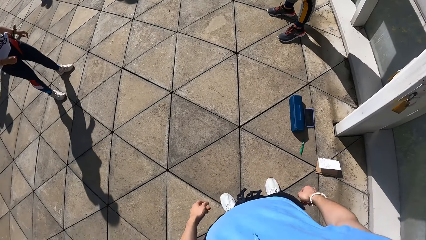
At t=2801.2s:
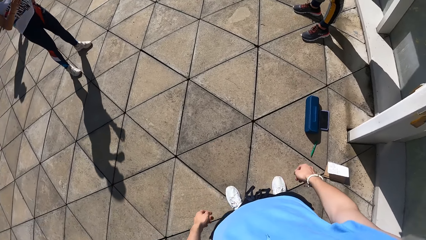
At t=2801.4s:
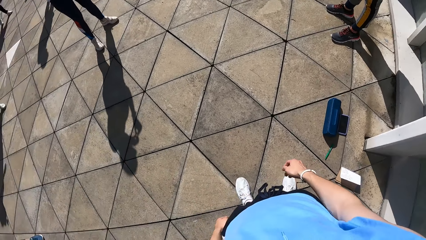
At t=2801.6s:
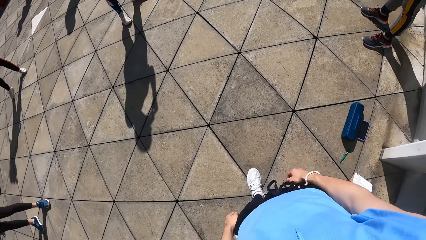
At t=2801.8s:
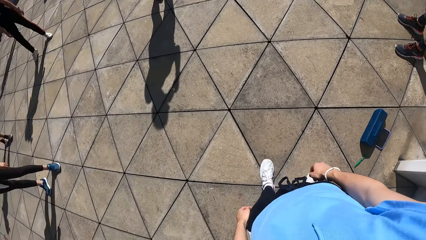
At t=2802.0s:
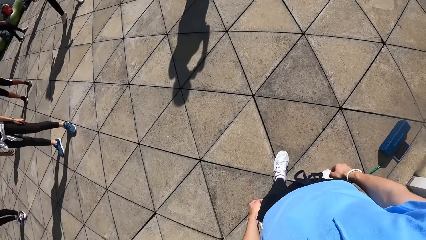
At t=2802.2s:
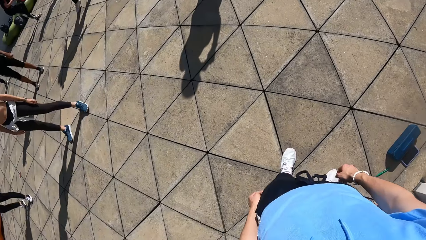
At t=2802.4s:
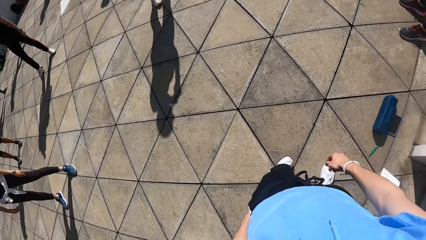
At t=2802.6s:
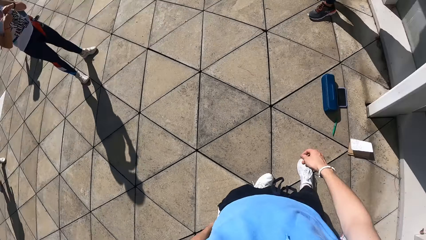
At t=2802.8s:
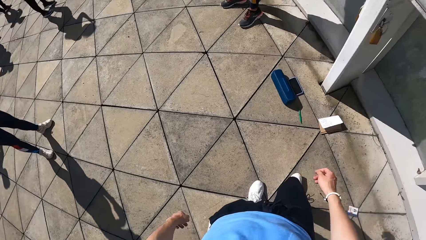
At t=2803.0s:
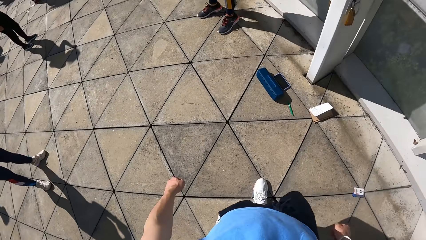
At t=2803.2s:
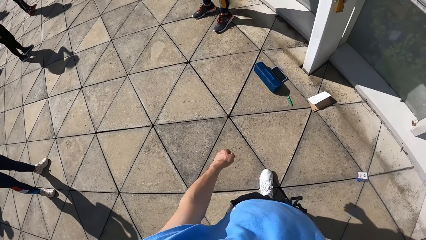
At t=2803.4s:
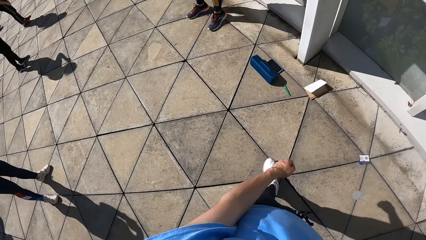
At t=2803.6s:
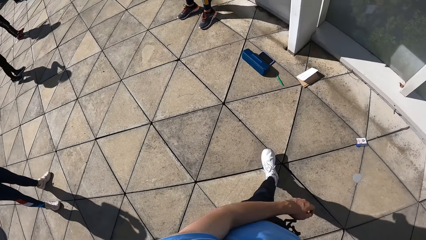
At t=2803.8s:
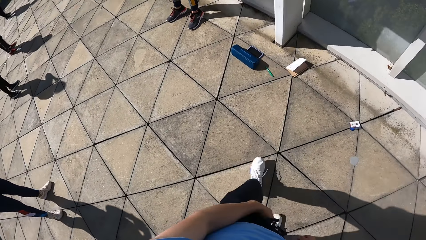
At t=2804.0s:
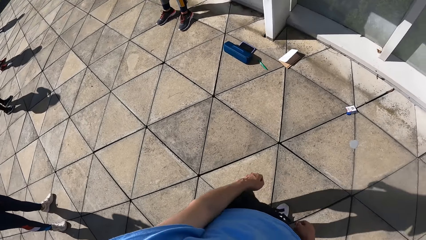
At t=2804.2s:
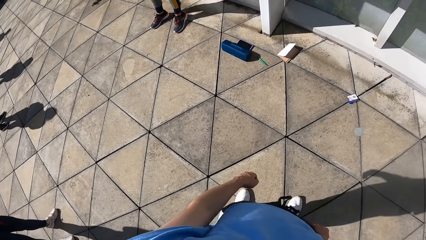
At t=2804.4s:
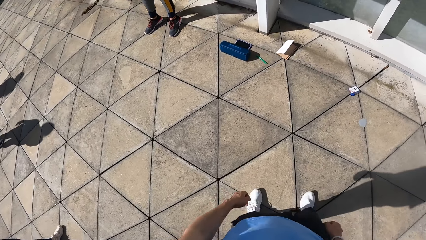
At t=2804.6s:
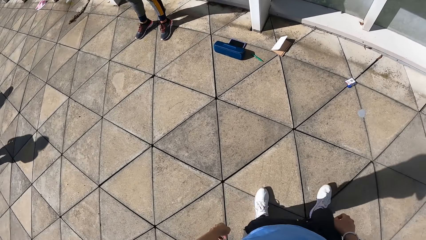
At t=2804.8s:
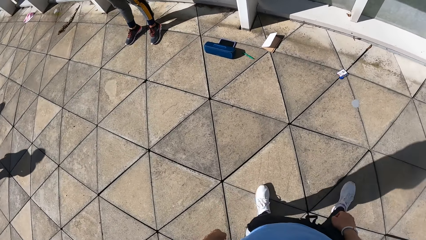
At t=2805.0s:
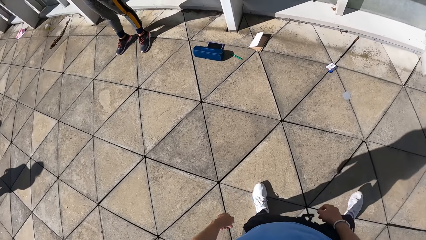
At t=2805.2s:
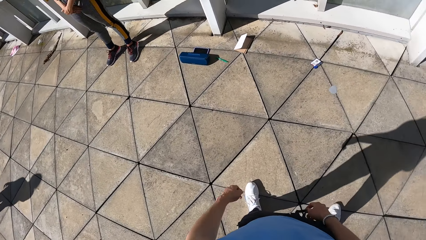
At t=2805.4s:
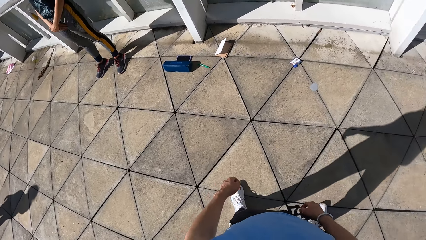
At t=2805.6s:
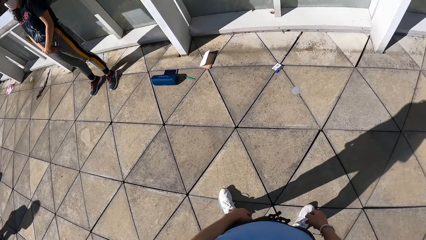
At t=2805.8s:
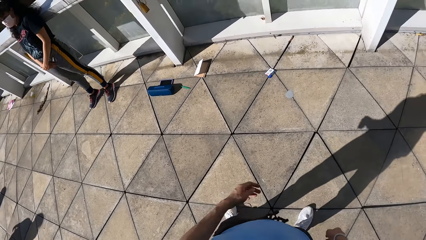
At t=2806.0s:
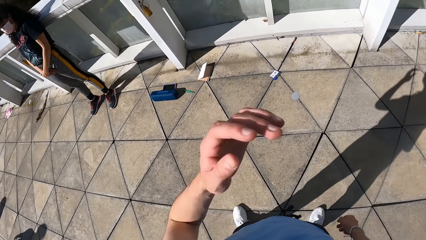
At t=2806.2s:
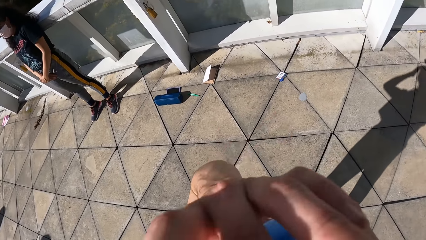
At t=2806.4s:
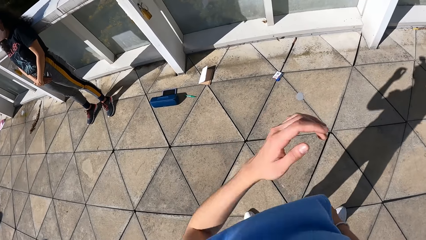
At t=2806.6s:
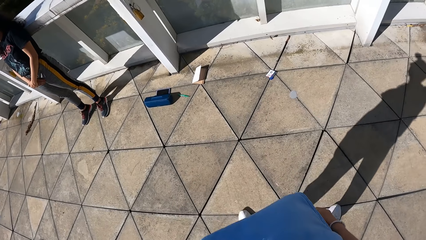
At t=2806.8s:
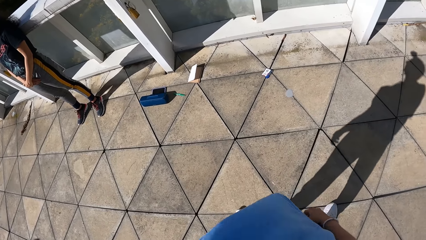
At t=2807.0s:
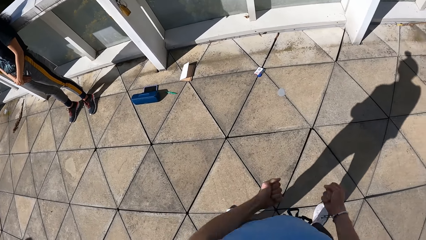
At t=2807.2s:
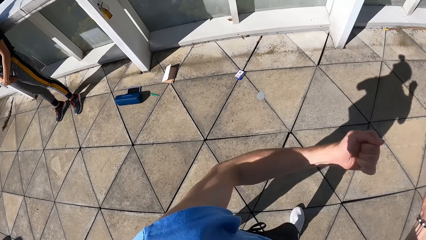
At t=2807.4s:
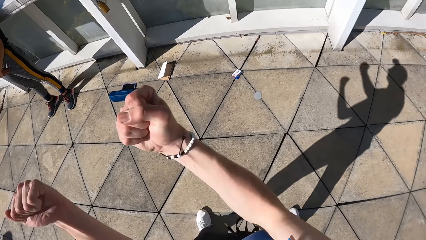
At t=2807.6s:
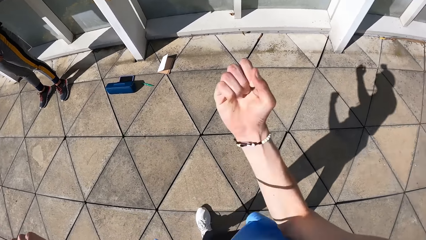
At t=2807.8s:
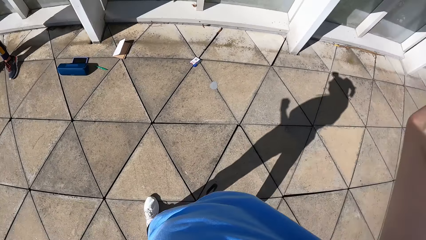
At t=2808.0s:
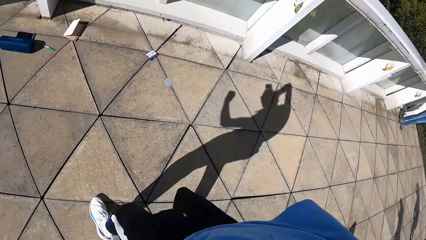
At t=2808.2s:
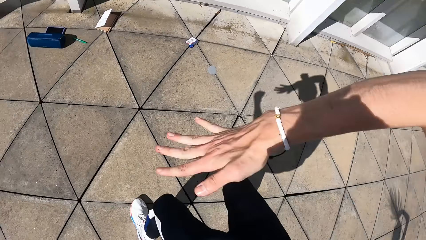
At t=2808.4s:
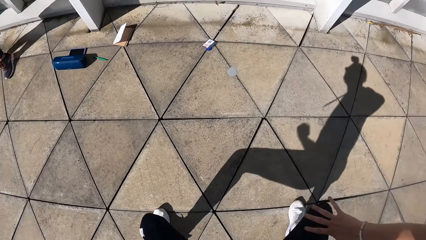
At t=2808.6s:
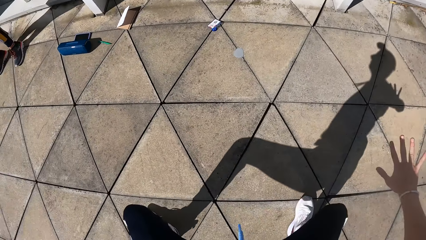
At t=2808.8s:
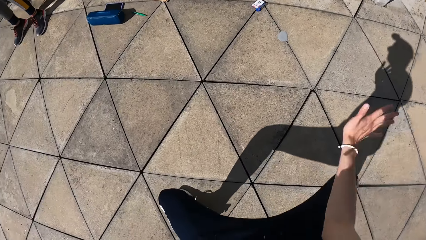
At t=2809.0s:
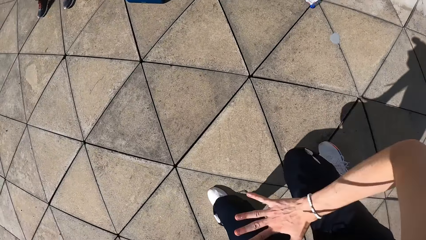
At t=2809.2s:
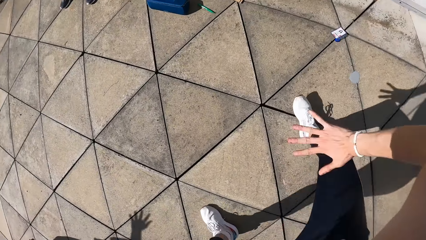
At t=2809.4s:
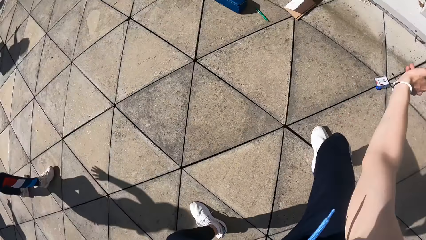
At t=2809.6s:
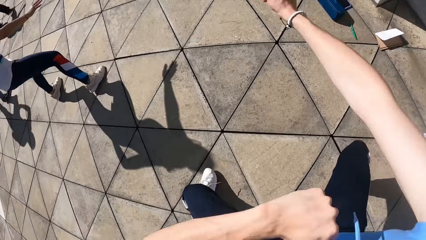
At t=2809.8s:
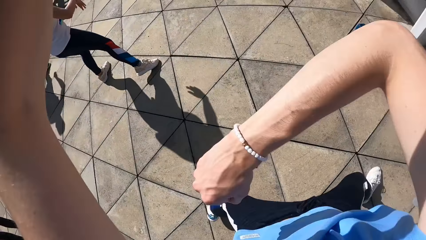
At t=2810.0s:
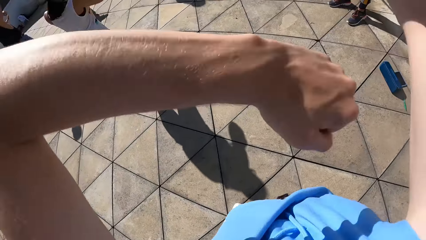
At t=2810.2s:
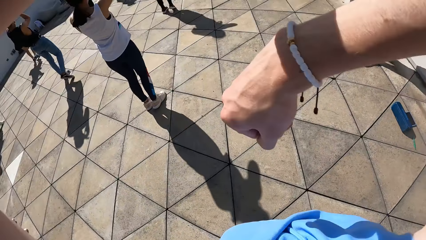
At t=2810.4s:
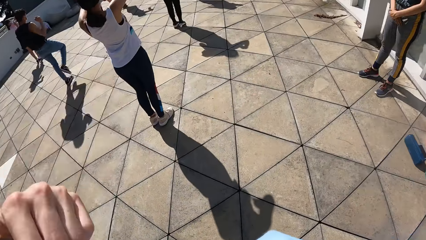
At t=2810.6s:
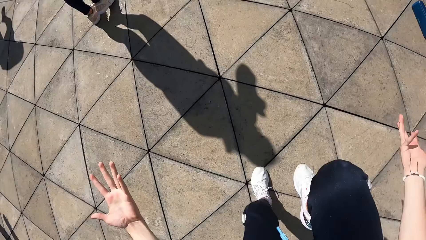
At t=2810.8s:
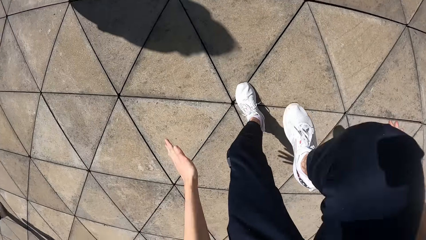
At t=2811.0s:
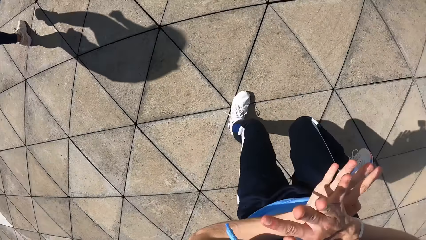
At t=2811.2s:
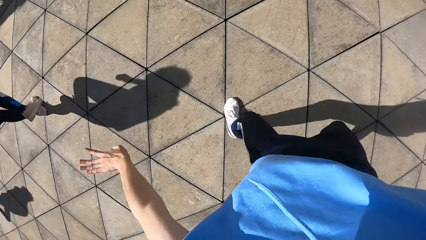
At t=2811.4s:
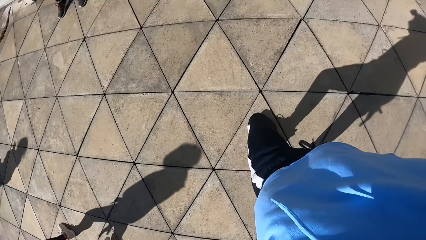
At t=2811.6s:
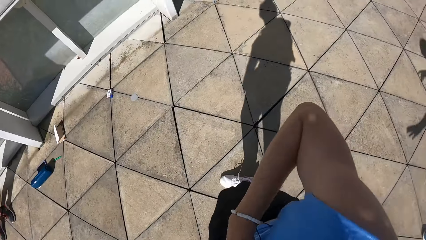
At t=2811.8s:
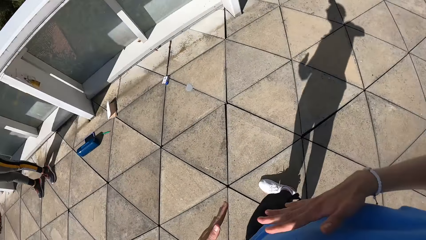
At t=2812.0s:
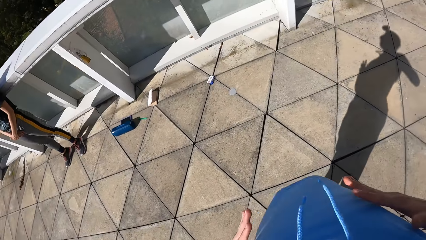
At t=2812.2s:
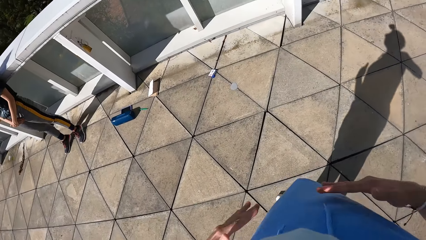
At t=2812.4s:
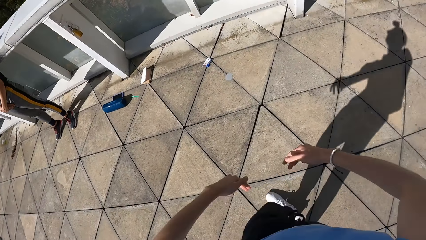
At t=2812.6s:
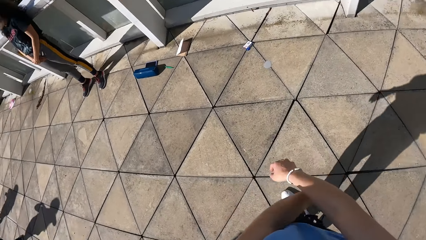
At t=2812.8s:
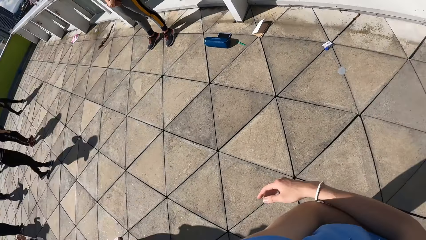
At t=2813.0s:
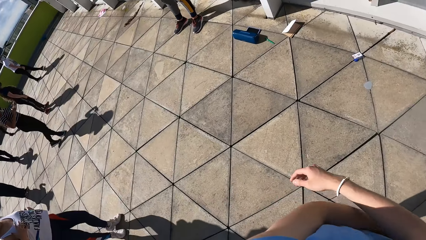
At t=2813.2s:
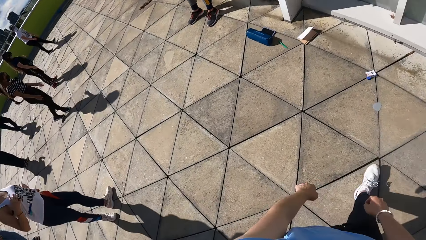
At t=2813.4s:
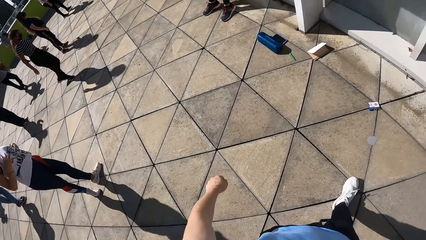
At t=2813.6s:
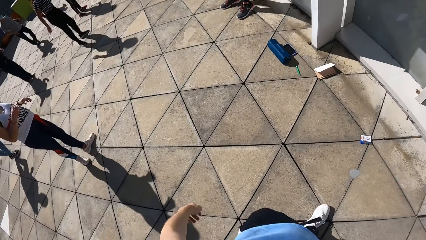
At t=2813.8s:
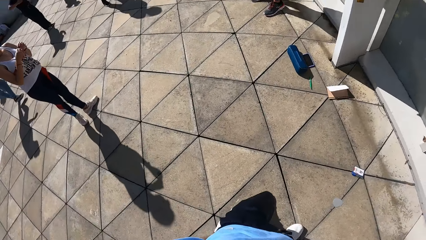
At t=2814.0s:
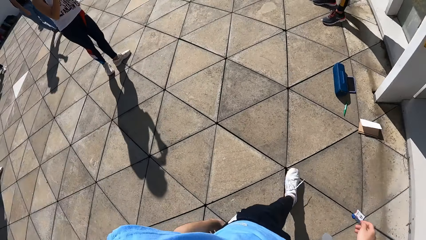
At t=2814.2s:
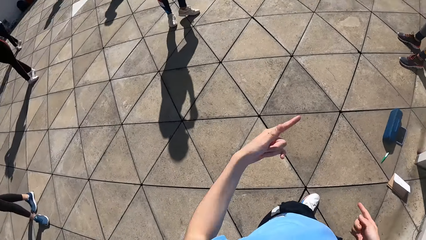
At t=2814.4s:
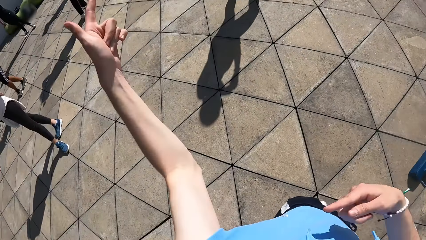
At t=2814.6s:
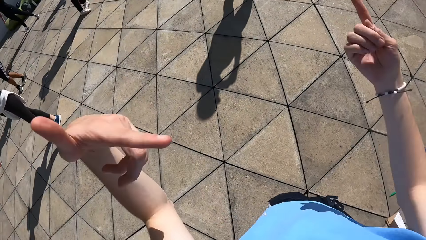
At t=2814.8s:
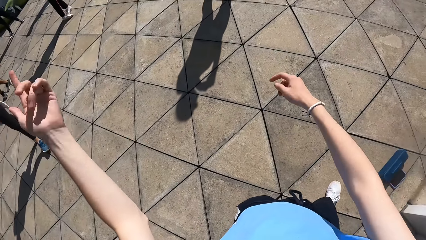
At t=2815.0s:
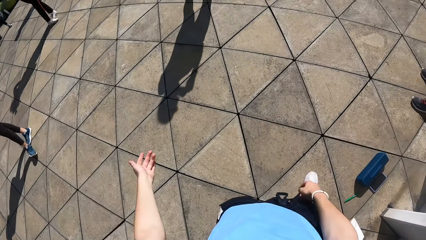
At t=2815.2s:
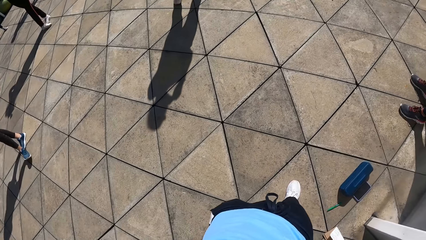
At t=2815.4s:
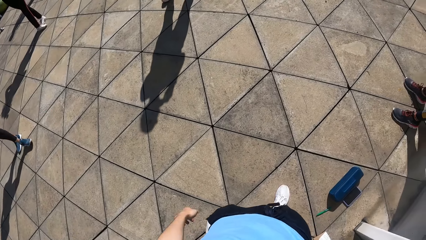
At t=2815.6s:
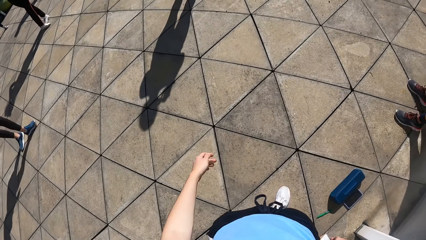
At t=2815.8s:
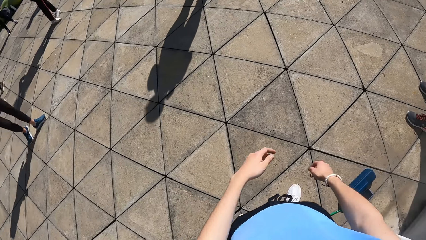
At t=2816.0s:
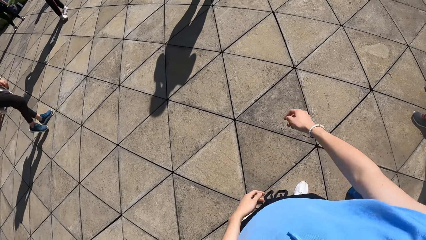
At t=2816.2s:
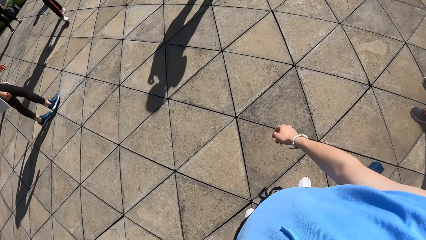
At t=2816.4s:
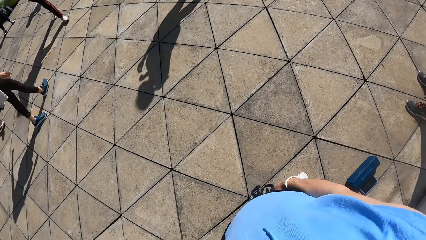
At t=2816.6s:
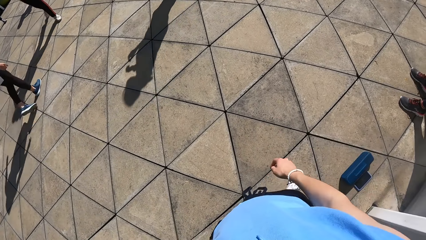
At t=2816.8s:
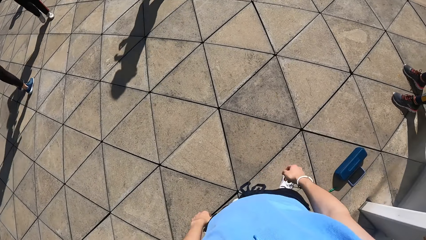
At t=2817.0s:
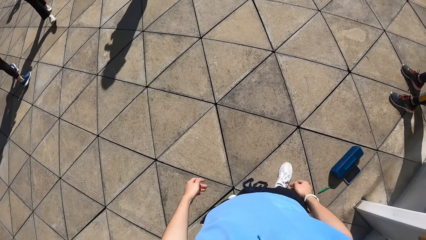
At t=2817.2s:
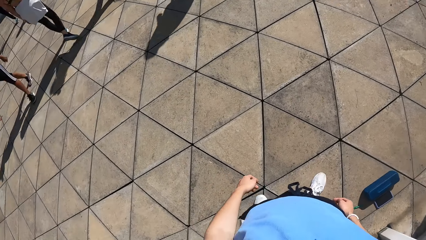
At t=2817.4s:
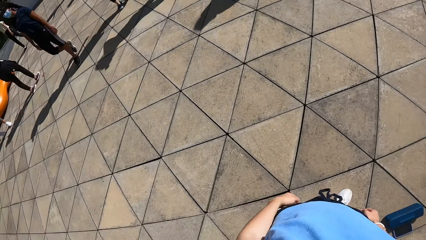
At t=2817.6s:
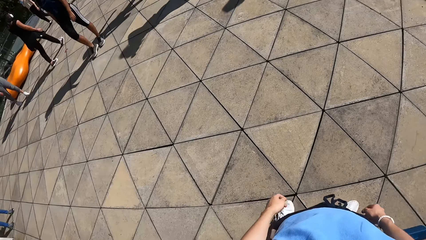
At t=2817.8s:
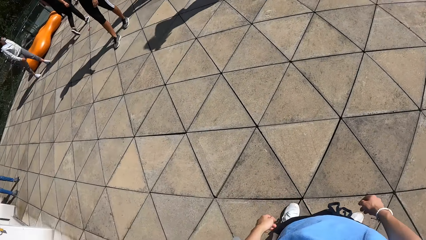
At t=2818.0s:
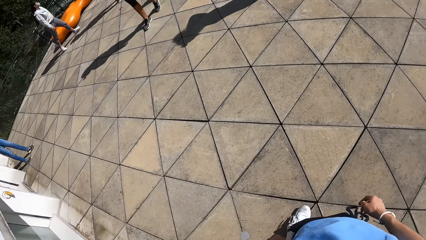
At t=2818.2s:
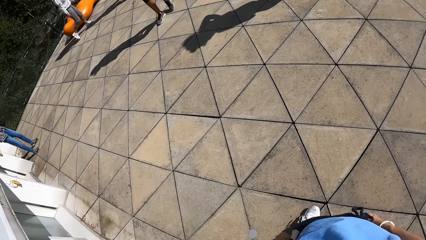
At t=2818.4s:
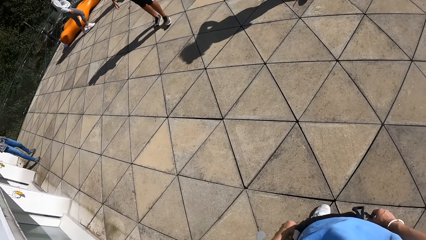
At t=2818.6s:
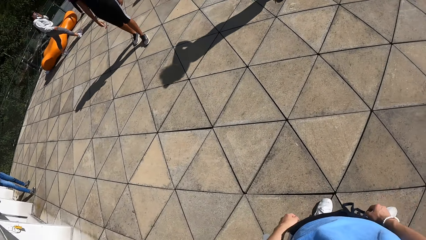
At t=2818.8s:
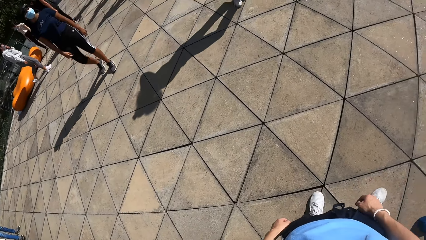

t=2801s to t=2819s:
The camera wearer swings the left and the right hands. They step back with the right leg. They swing the left leg. They touch the camera with the left hand. They drop the left hand. They fold both the left and the right hand fingers. They swing the left and the right hands. They step forward with the right leg. They swing the left and the right hands. They lift the right leg. They touch the back of the left hand with the left hand. They touch the ribs with both hands. They move forward. They lift the left hand and point with the left index finger. They swing the hands. They look at the right hand. They look around.
